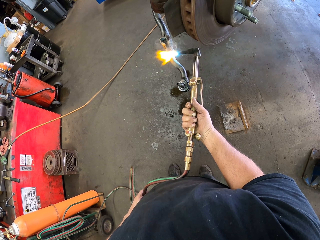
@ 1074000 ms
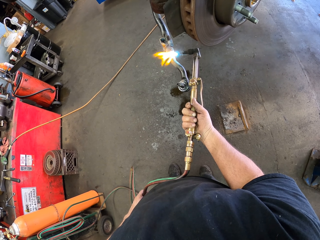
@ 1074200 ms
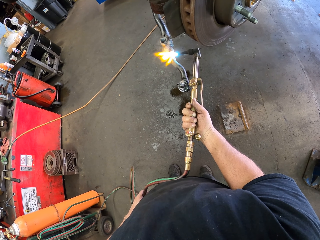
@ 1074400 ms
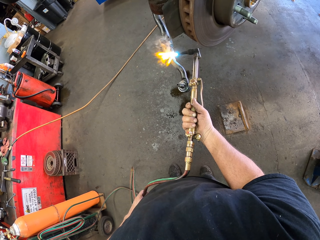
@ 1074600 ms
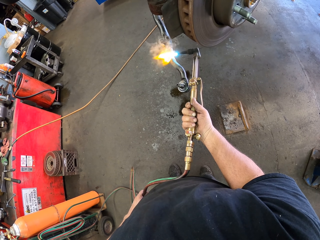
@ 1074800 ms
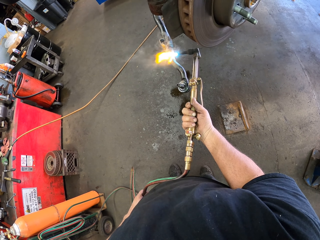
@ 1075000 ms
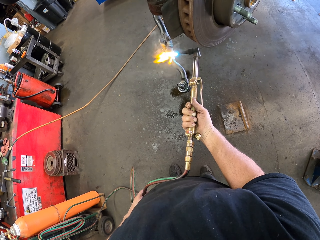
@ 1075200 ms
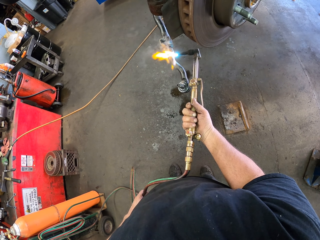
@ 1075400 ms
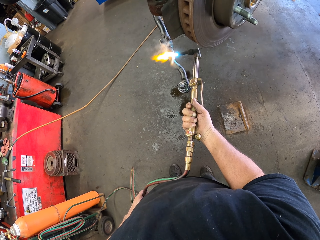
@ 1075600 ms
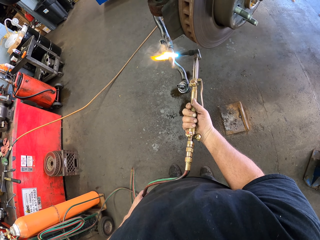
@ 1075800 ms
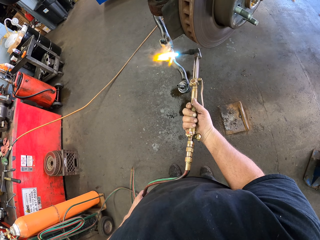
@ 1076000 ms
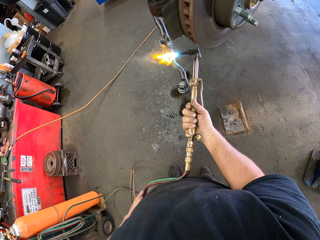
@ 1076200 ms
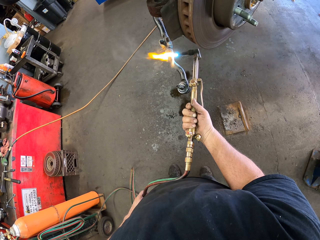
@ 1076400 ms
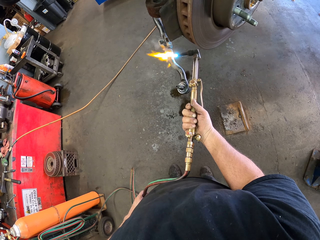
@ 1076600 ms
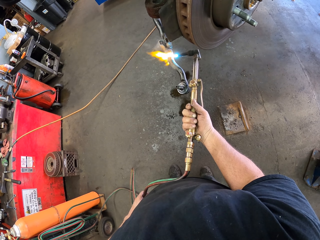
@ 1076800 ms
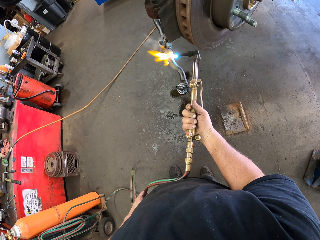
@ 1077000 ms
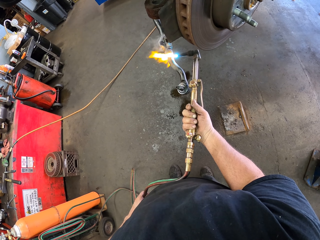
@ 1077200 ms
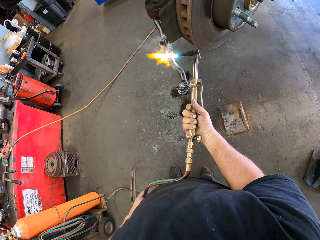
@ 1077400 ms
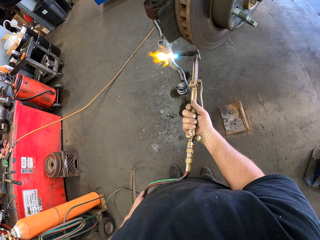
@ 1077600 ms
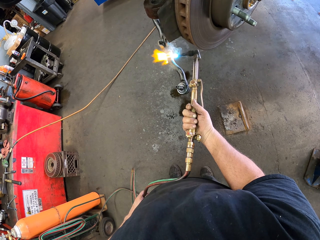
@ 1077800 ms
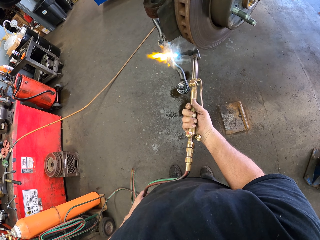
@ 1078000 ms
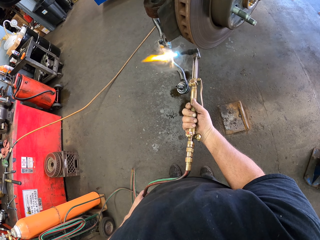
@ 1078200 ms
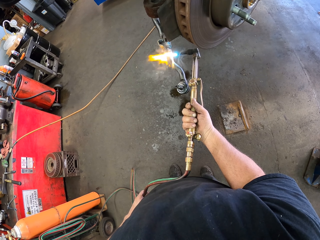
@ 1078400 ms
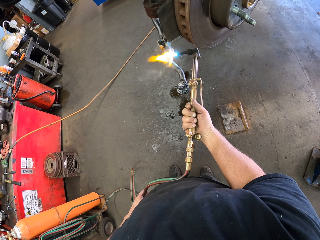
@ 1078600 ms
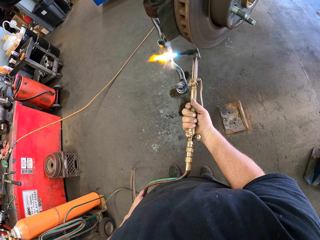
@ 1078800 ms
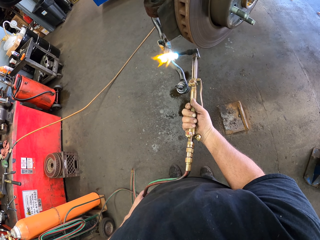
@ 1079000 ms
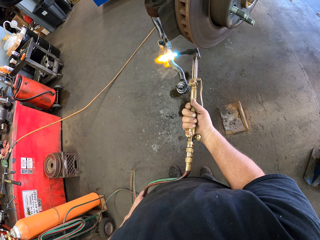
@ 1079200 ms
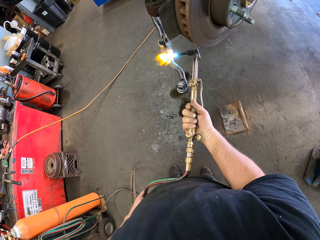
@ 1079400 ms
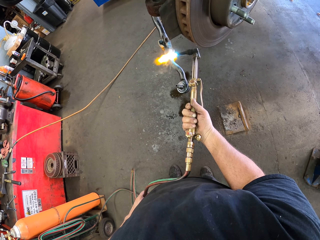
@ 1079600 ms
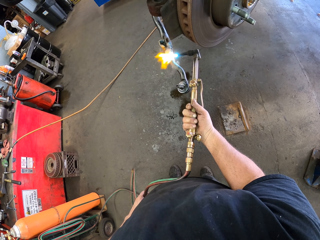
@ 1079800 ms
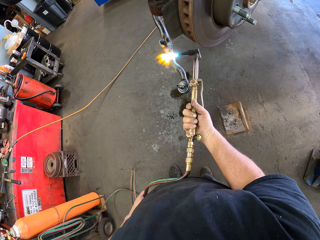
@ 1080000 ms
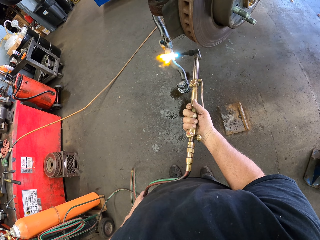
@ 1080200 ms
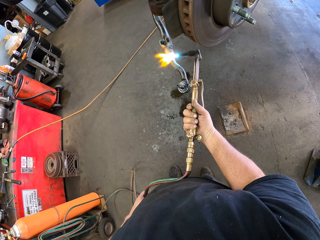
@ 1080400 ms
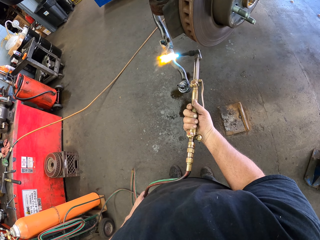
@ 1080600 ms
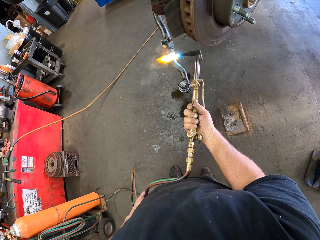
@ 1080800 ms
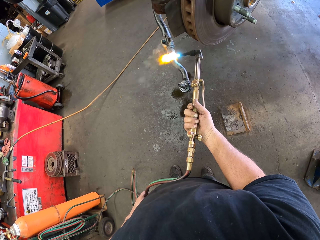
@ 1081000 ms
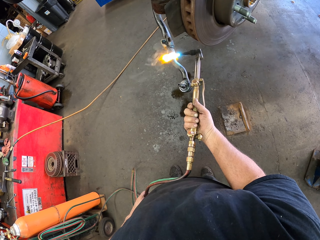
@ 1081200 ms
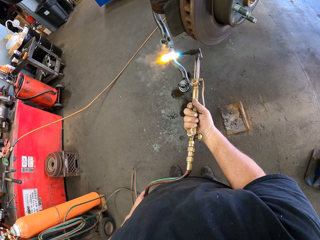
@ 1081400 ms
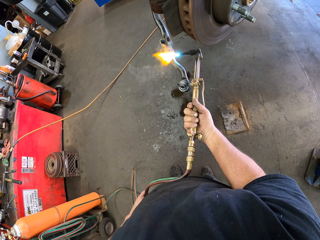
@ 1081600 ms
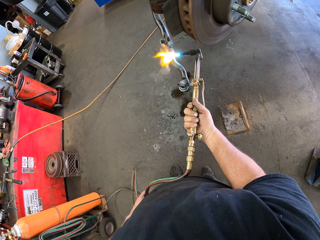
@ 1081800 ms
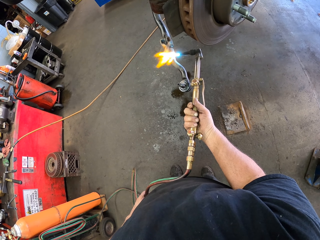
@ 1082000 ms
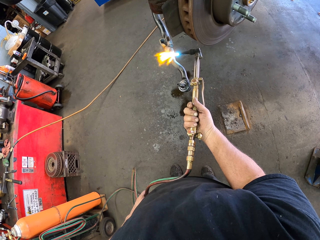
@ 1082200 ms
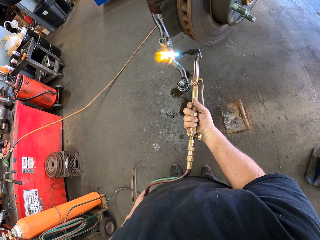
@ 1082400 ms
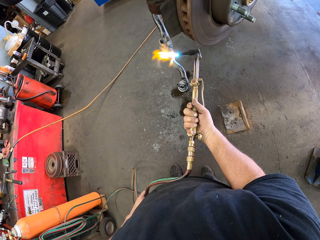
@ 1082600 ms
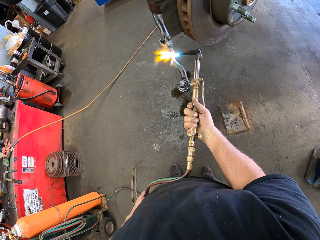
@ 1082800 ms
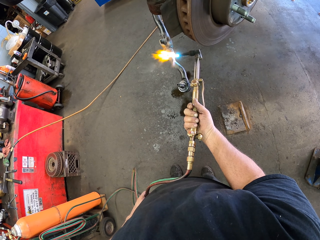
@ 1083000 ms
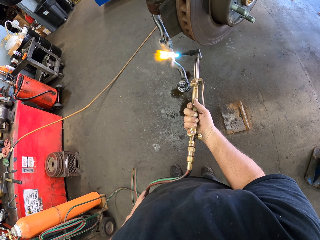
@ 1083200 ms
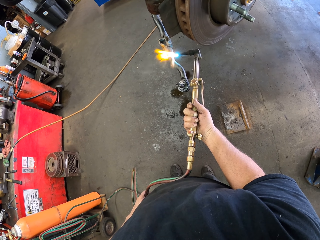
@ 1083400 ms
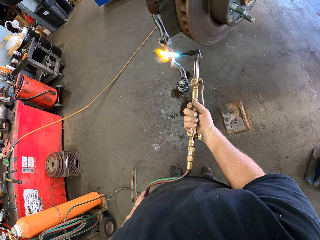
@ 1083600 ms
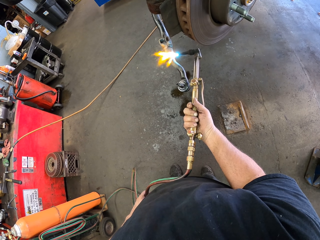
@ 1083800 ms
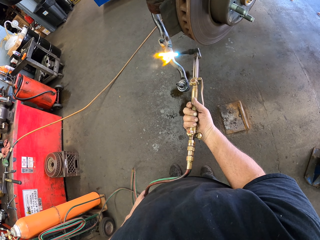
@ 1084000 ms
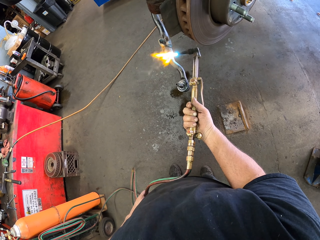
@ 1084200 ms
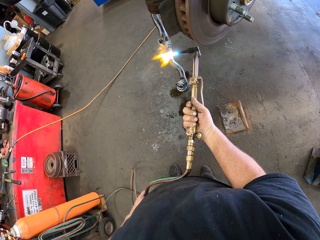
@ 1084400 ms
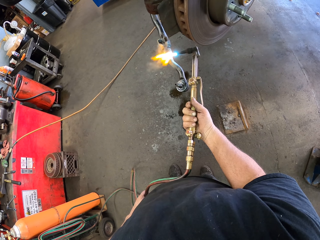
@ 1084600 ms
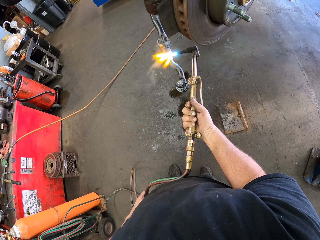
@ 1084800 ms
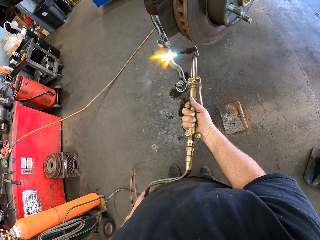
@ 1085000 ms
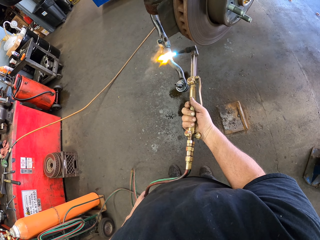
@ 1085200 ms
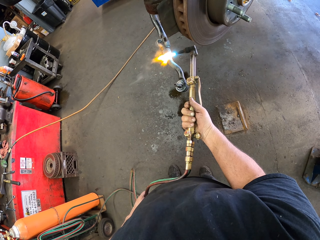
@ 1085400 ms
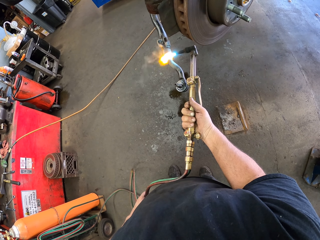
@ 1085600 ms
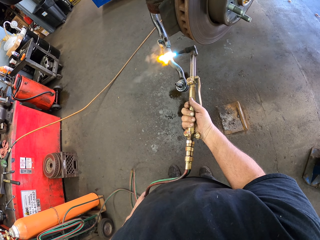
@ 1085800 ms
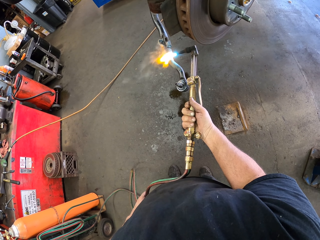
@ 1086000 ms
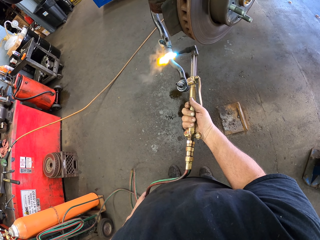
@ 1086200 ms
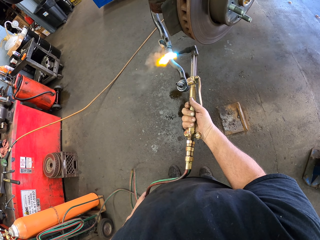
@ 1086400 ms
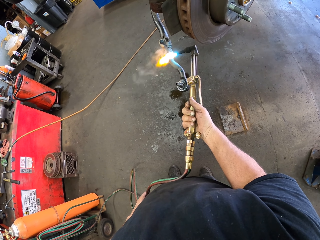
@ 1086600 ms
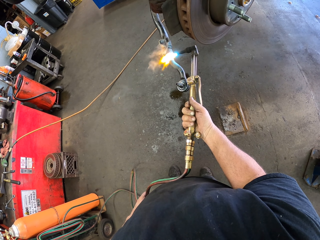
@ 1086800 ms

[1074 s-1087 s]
The camera wearer joins the brake hanger with a gas welding machine. They join the brake hanger with the gas welding machine repeatedly.

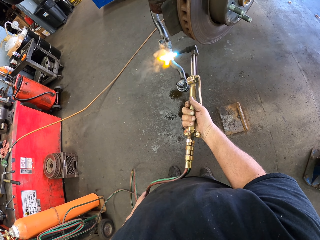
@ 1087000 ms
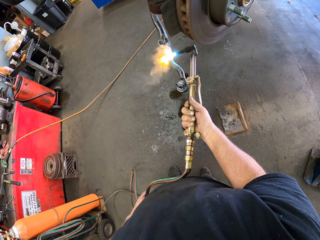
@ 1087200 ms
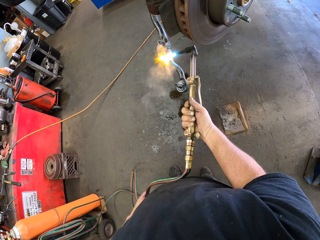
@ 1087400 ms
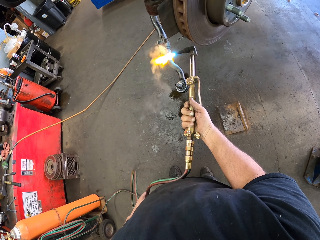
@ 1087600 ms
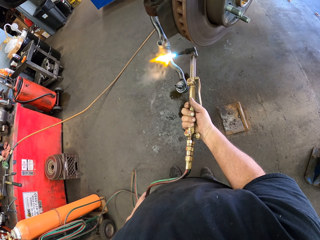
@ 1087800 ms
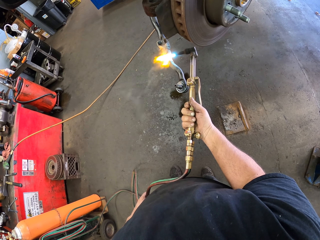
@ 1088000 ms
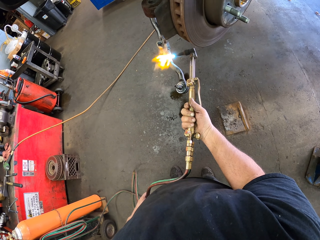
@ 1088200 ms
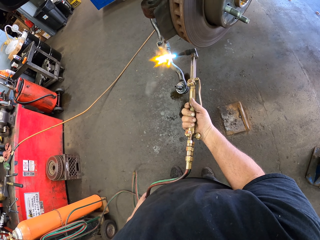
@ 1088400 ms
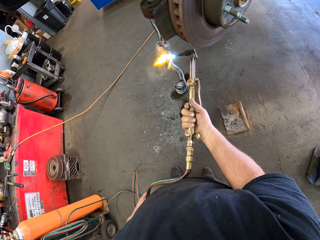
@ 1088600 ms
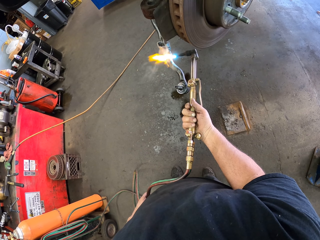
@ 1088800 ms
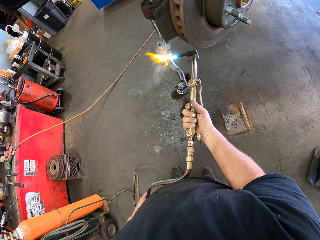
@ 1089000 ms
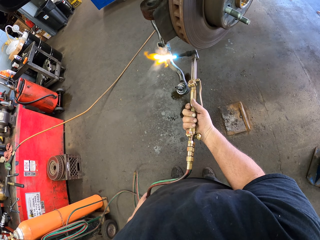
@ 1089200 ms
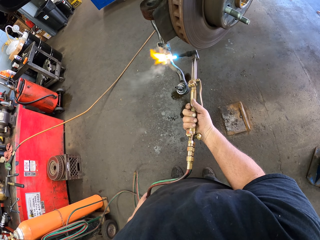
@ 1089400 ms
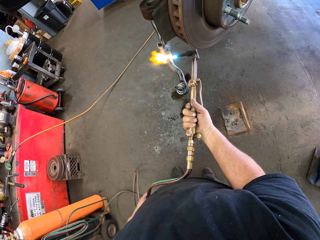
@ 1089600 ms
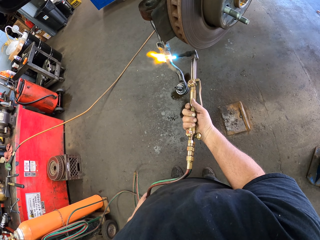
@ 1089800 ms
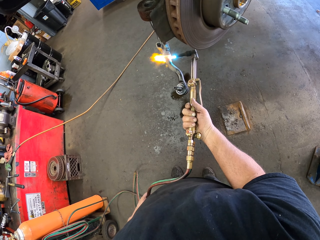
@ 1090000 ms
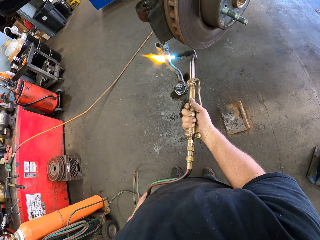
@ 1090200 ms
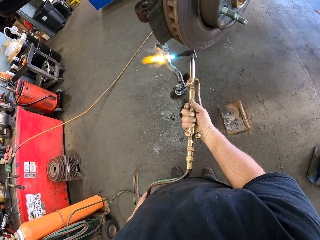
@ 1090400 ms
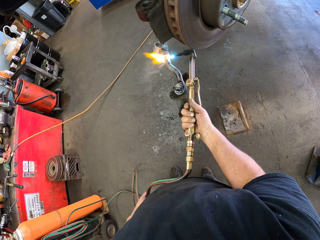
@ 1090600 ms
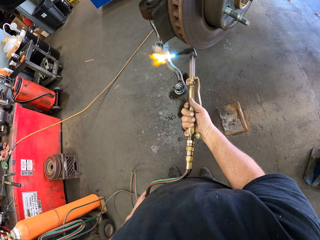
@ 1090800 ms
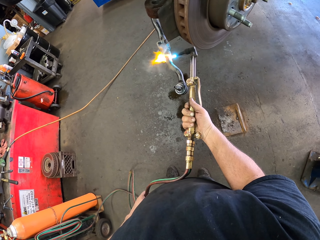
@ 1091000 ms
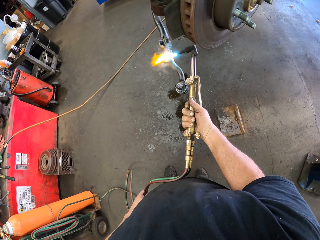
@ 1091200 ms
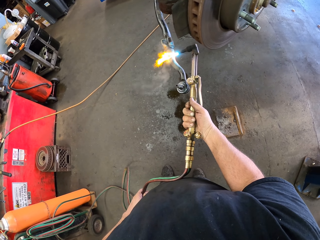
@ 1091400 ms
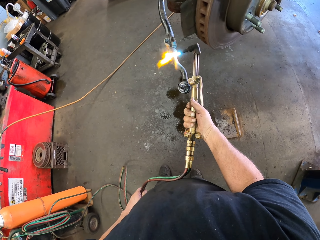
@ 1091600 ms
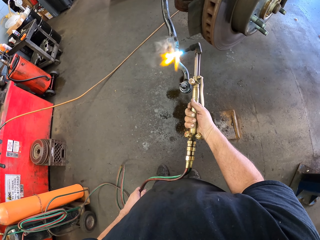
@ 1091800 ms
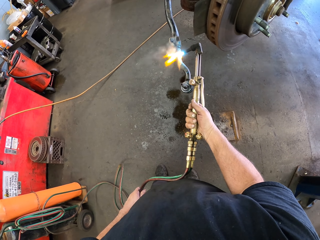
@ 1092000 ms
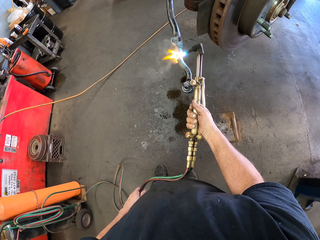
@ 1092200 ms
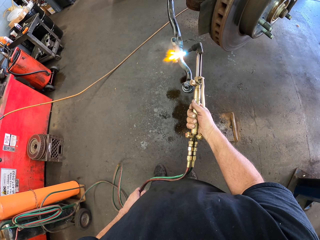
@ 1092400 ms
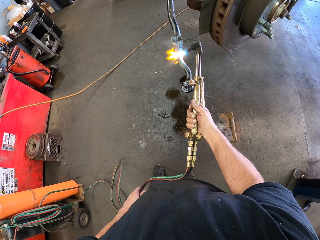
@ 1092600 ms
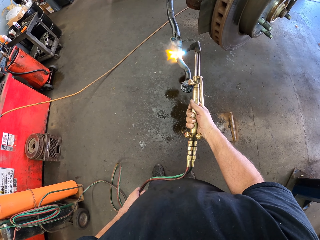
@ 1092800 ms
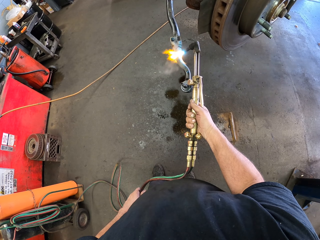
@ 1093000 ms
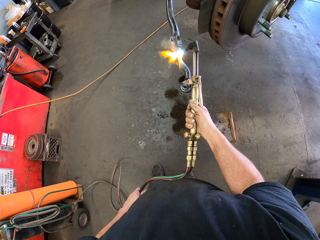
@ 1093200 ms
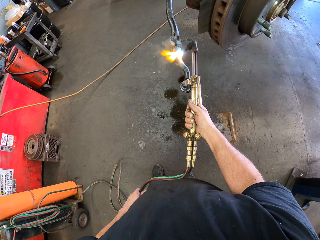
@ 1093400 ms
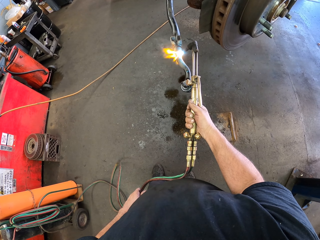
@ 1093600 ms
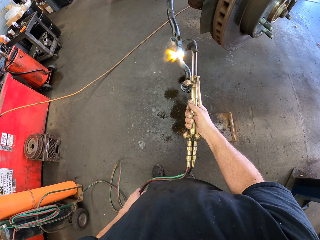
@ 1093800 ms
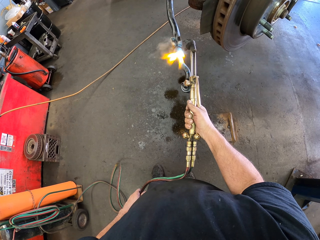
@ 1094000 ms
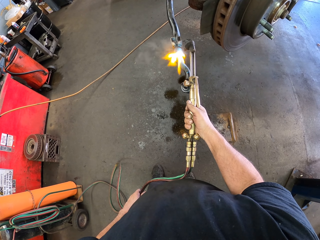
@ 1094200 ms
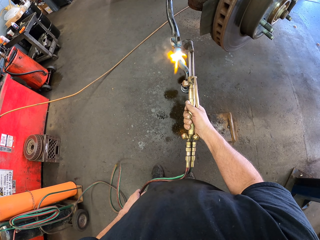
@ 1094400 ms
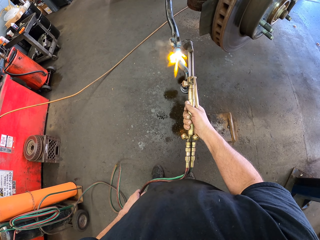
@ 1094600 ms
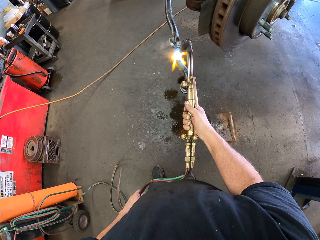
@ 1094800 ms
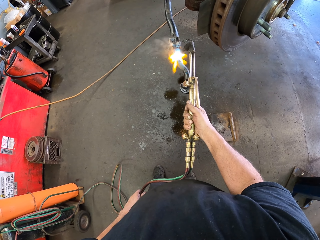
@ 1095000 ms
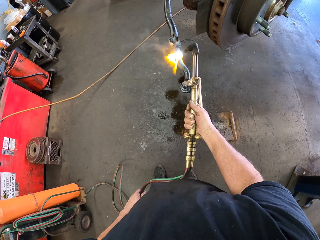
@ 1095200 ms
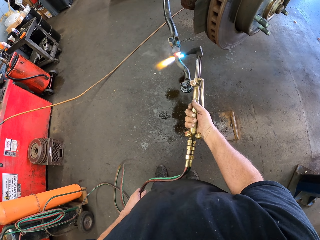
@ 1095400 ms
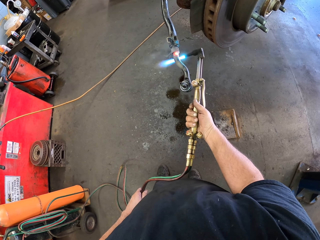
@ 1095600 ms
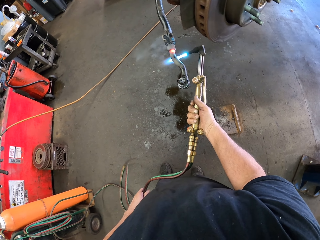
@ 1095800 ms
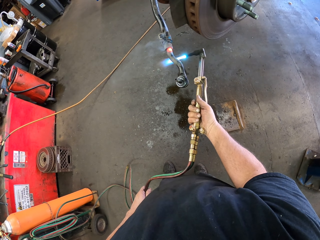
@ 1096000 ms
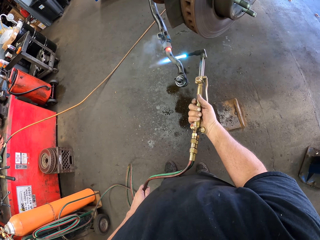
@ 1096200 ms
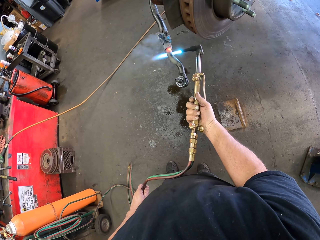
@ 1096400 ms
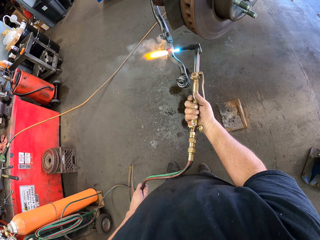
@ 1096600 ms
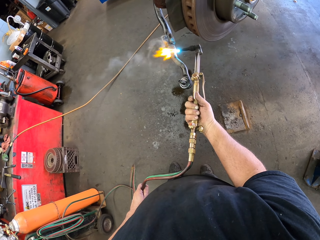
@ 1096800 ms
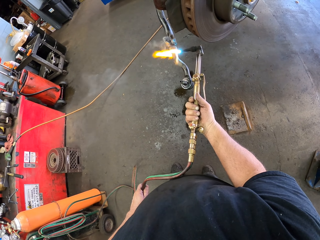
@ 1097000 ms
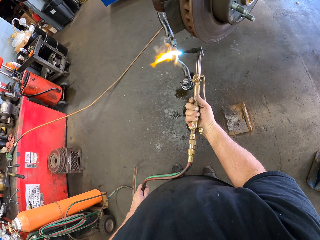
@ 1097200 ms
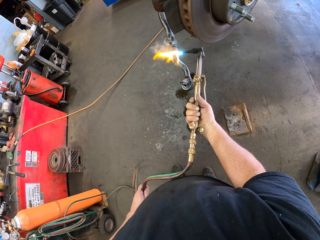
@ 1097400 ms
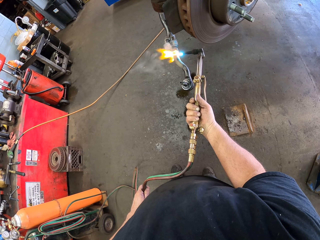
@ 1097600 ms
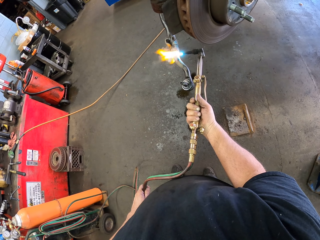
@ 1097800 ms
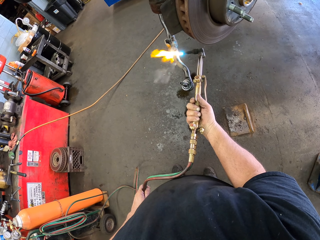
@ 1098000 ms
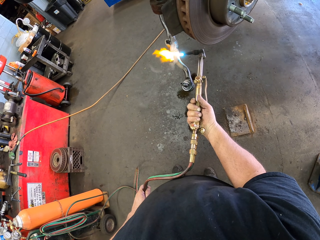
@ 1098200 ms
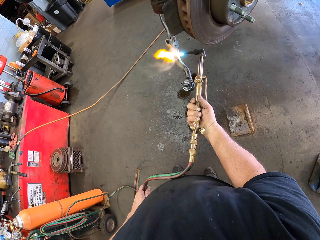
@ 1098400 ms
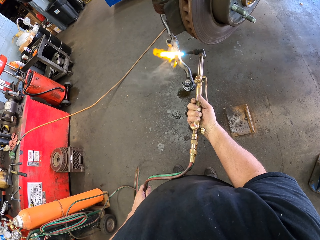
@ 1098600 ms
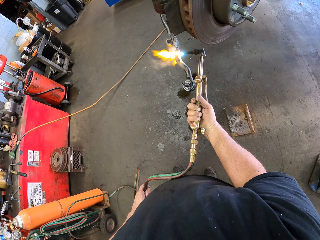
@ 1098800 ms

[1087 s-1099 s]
The camera wearer joins the brake hanger with a gas welding machine. They join the brake hanger with the gas welding machine repeatedly.
